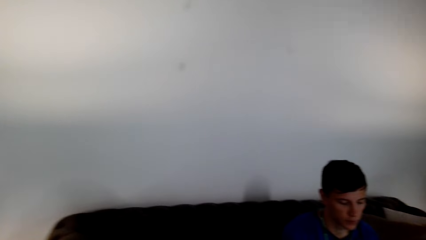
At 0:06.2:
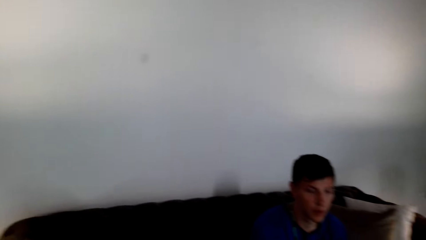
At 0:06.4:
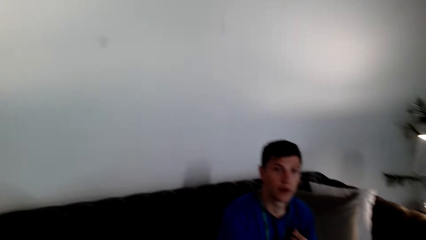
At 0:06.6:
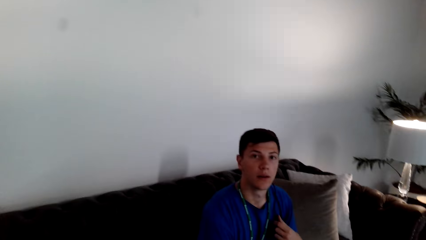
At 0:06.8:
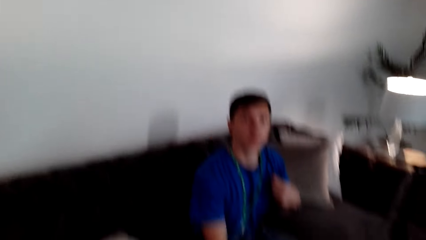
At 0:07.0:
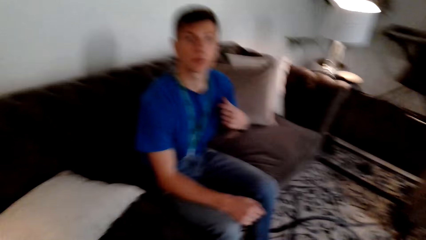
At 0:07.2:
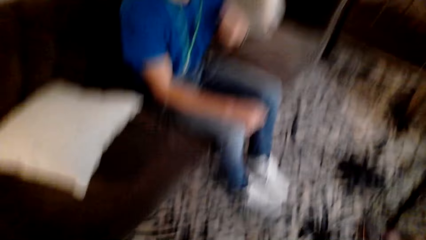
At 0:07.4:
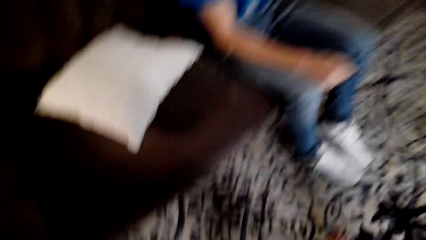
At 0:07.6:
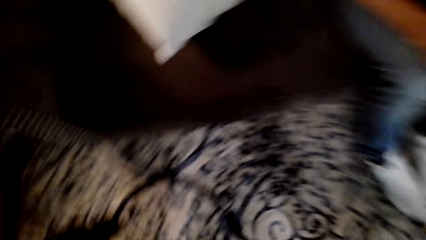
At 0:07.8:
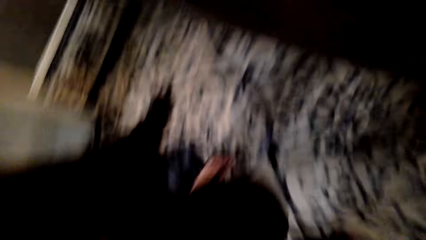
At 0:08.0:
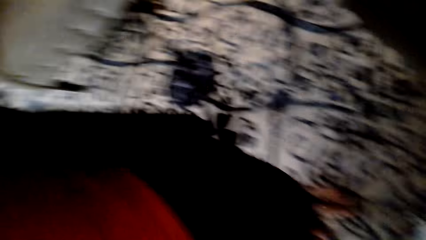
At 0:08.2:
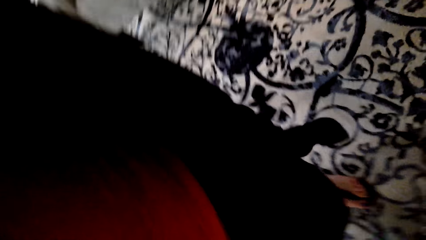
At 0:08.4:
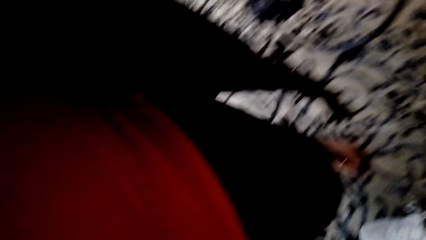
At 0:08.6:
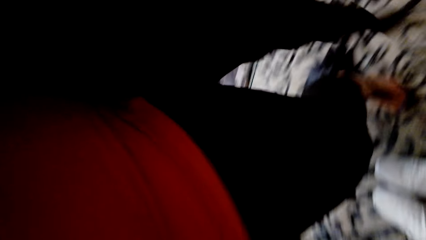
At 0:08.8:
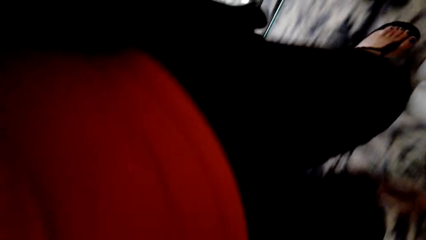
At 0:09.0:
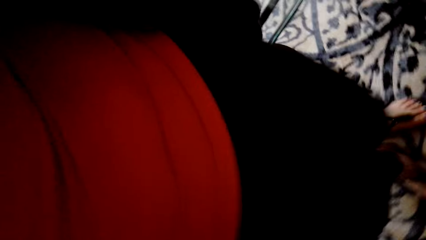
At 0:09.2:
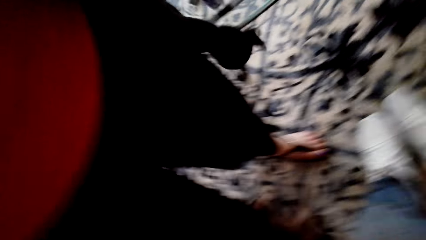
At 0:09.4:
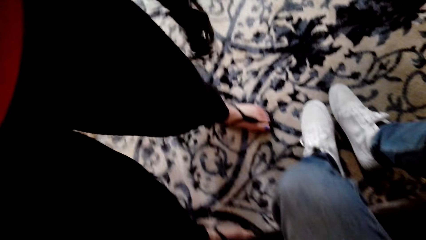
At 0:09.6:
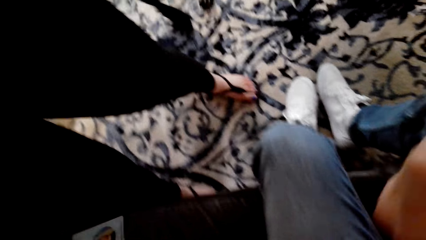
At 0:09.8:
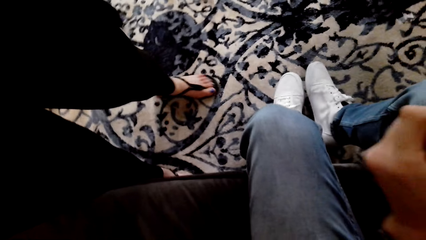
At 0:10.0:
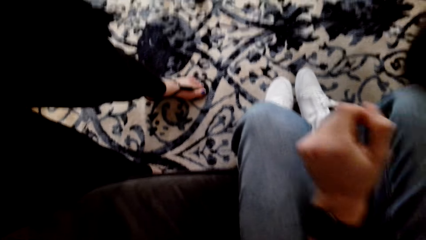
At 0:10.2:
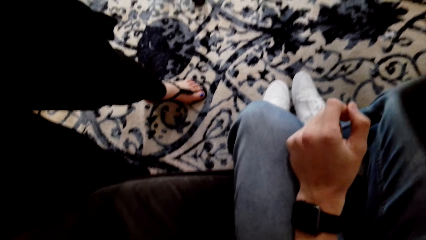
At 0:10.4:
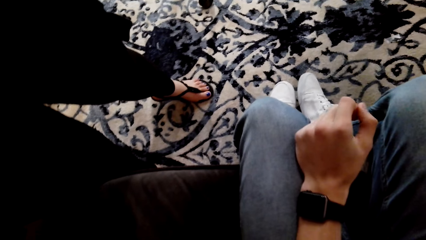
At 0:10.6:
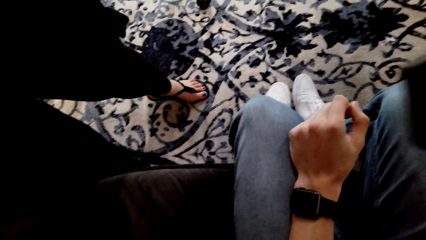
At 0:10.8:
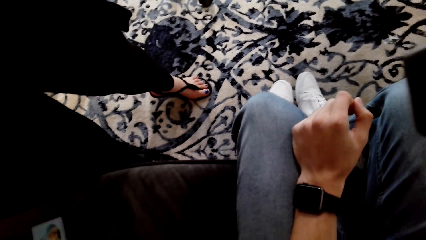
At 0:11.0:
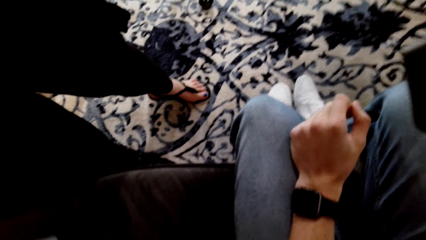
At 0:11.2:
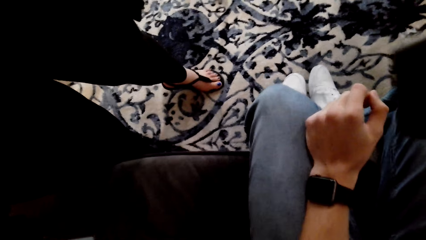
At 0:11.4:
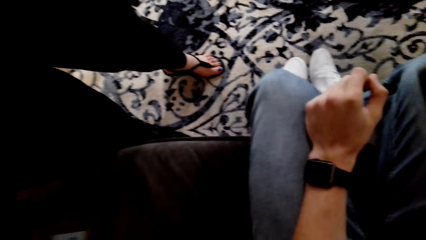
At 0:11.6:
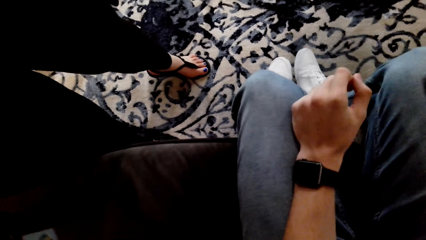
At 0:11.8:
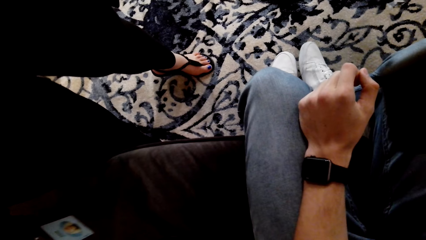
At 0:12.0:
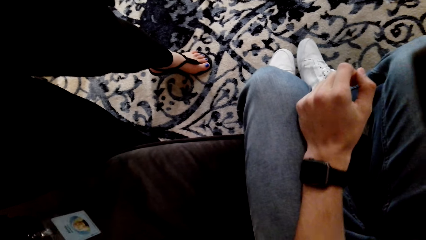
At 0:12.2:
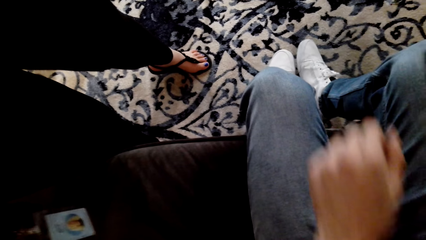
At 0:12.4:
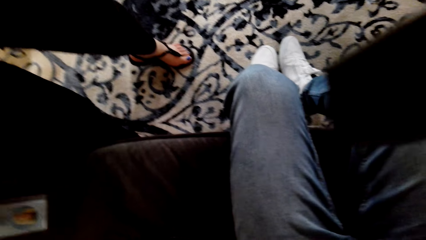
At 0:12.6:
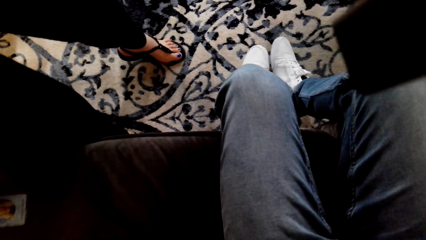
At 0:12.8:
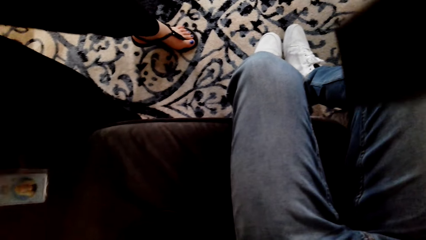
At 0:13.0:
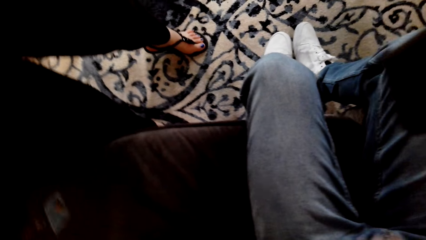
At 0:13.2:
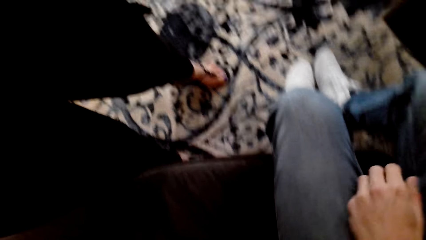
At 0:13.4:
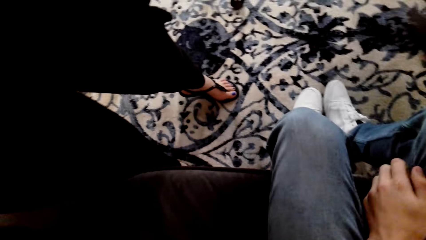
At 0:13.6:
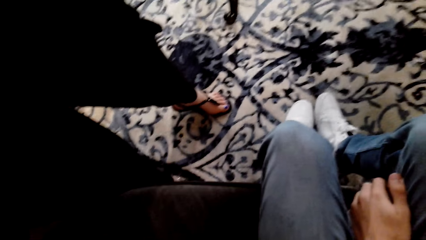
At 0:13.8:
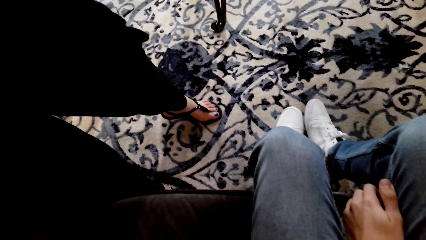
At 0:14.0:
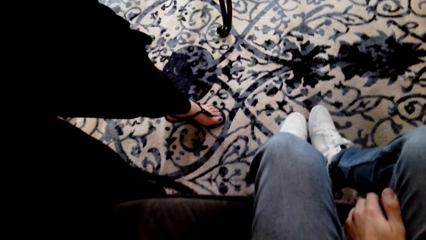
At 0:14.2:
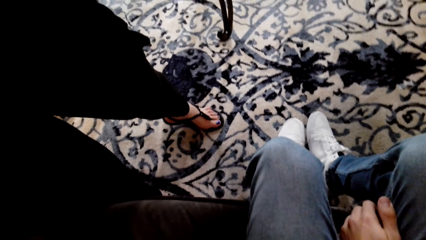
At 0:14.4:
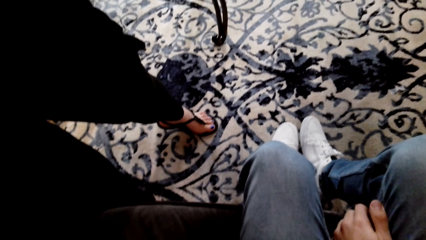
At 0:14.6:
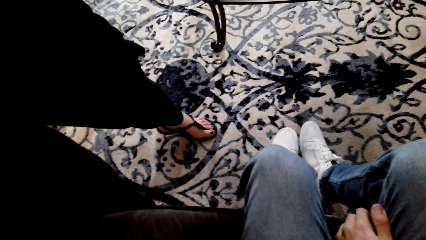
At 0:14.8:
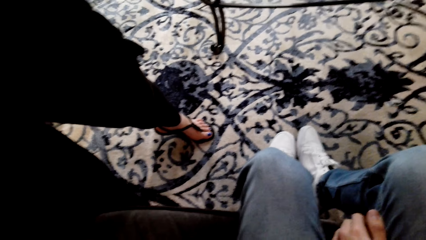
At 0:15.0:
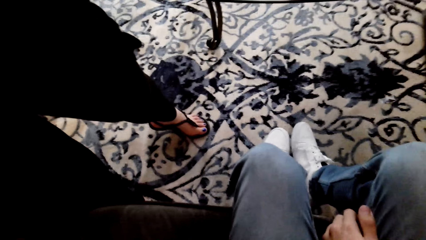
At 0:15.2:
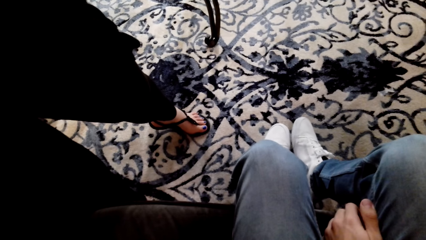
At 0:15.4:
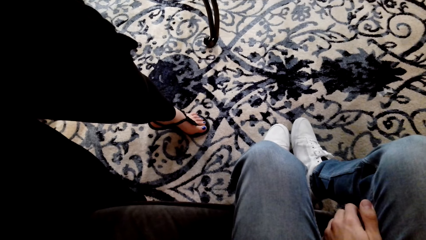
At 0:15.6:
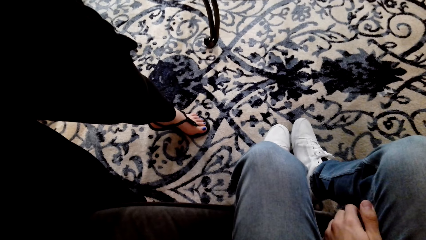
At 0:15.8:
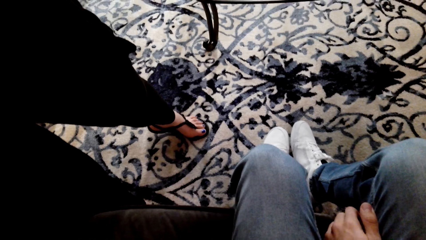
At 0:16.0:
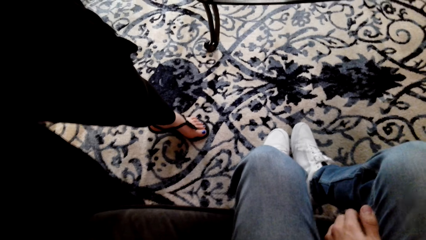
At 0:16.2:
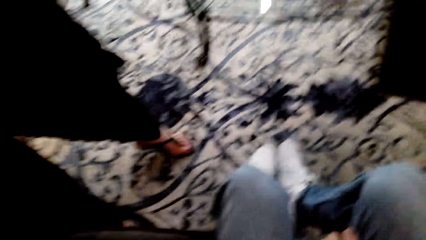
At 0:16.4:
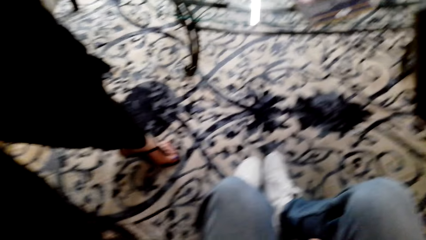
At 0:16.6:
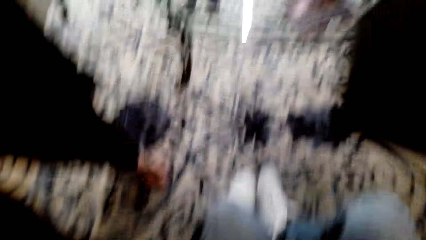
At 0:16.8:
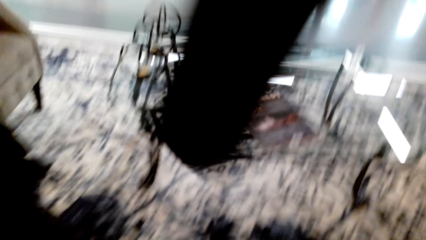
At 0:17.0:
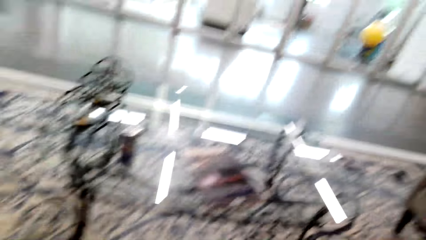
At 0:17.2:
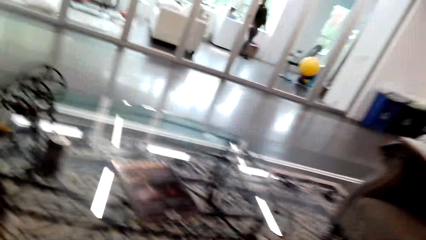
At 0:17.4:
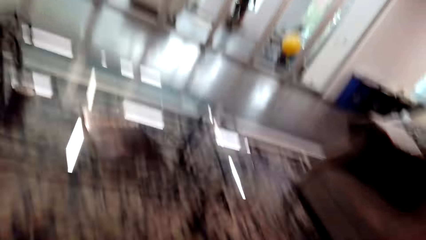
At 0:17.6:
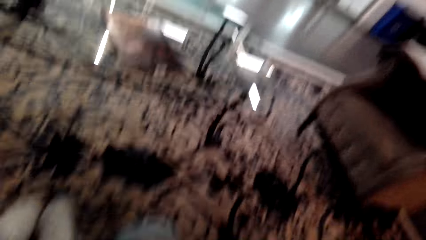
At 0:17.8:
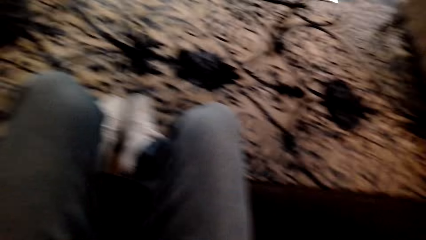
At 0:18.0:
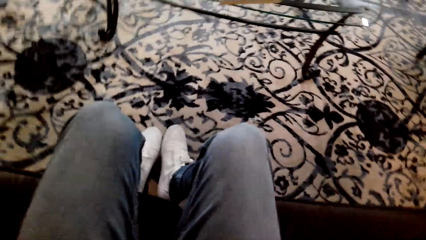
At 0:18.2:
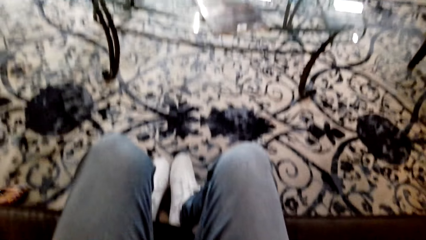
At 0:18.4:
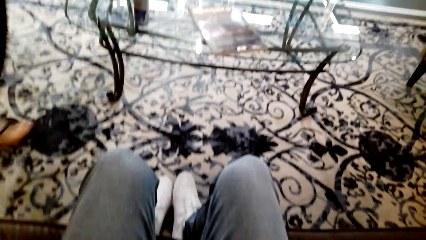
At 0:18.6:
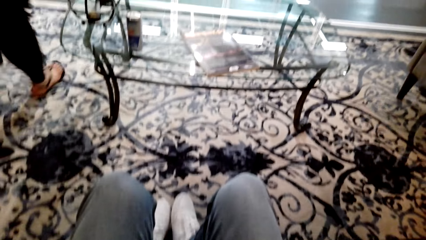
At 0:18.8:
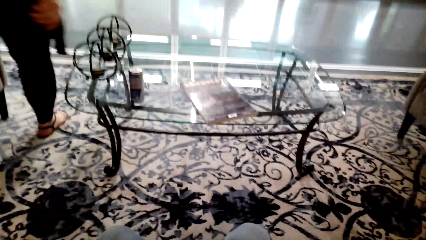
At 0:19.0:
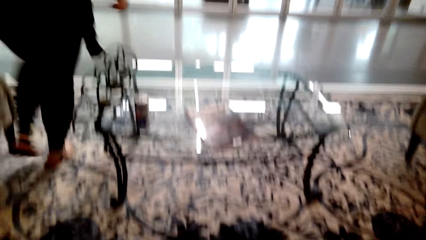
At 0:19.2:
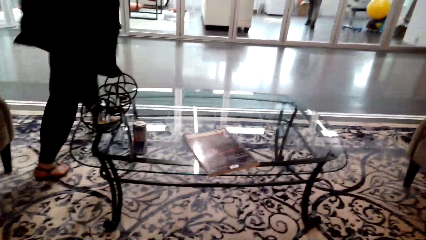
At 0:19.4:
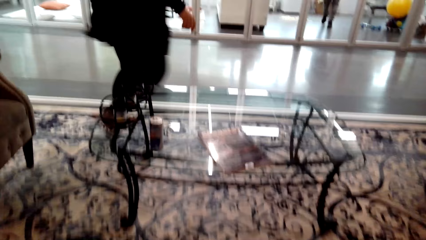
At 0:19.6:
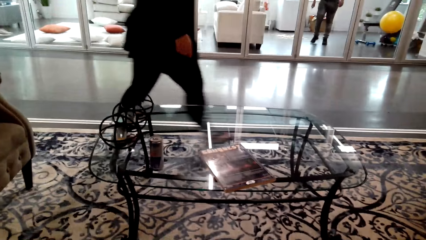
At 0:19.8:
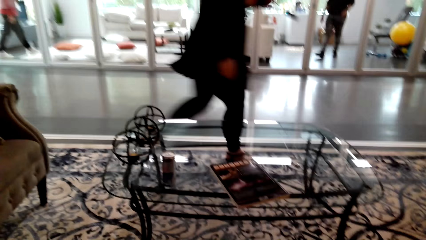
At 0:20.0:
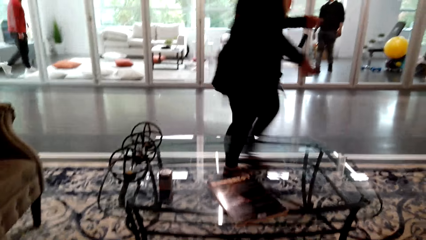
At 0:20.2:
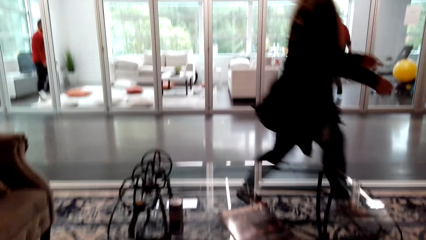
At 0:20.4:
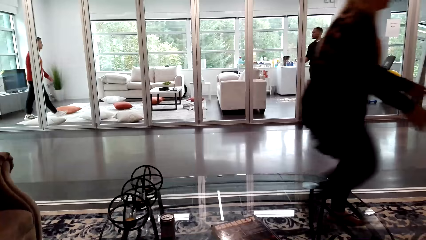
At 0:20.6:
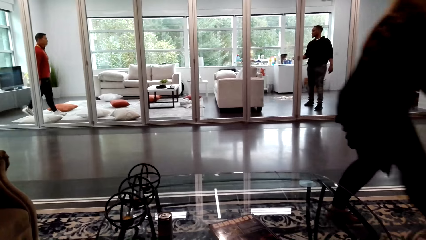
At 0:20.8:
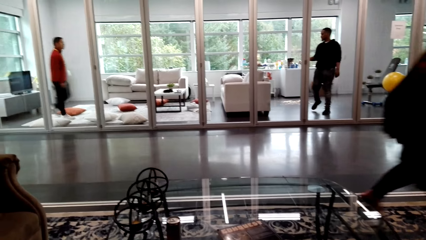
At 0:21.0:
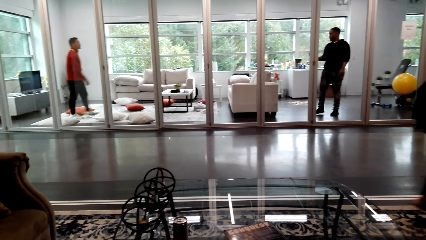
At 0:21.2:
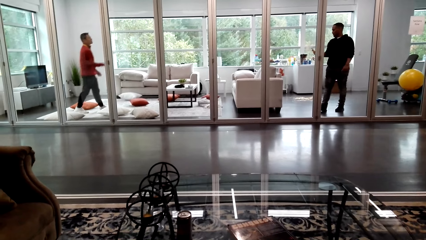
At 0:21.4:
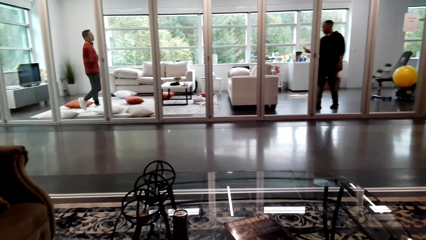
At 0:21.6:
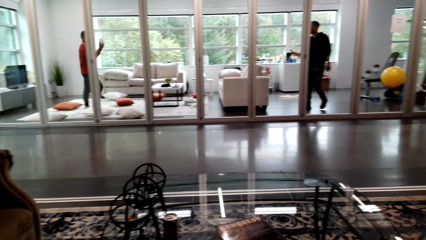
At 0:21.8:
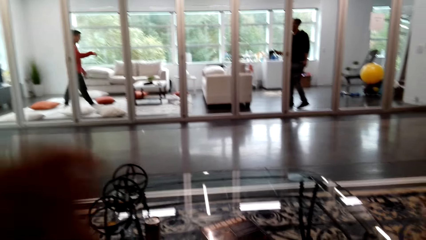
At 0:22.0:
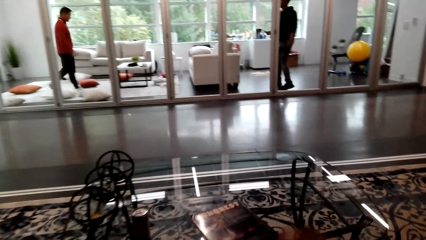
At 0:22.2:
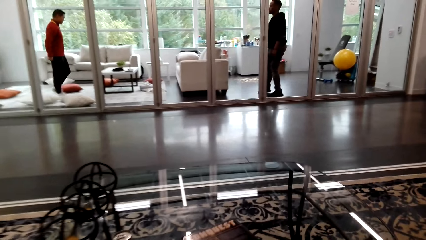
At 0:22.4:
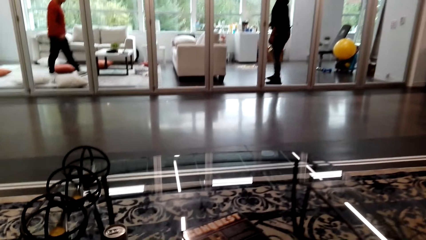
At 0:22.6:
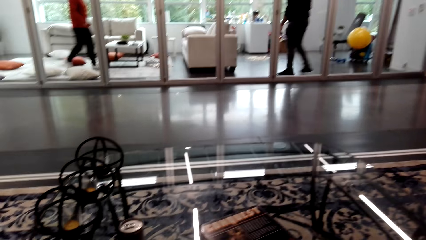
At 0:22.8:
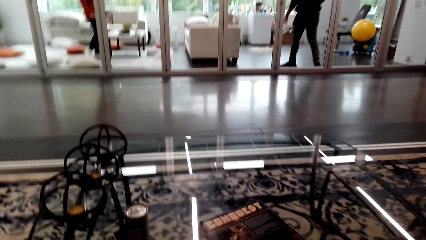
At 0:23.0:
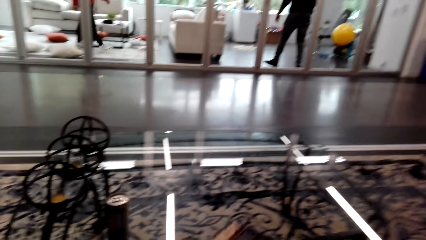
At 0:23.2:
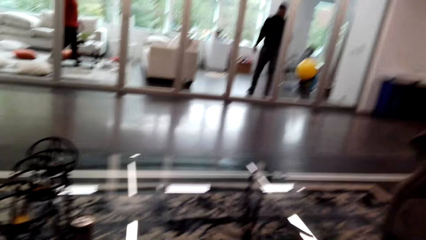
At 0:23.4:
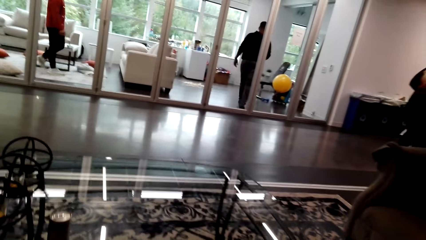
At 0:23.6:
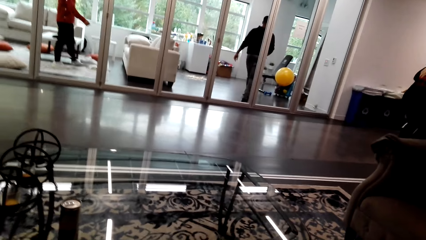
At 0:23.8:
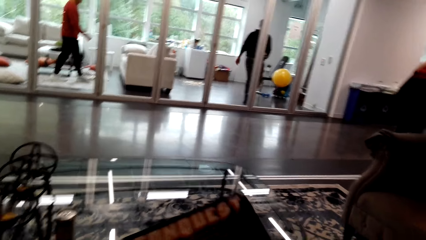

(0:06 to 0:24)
A man sits on the couch. Another man looks around. A woman walks around in the house. The camera wearer sits on the couch. The other man wipes the nose. The woman looks around. The woman walks around in the house. Another man walks around, and yet another man walks around. The camera wearer moves the hands.
